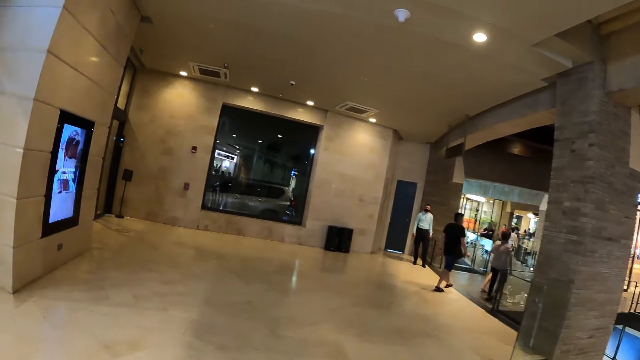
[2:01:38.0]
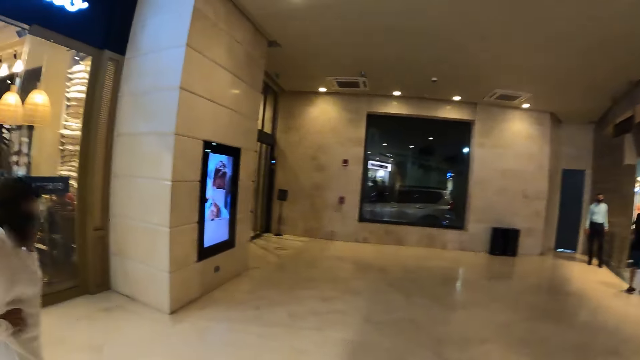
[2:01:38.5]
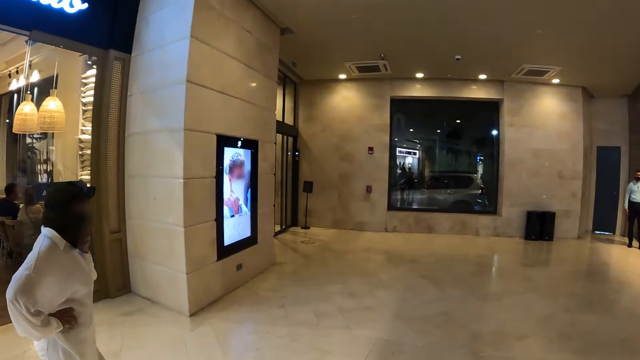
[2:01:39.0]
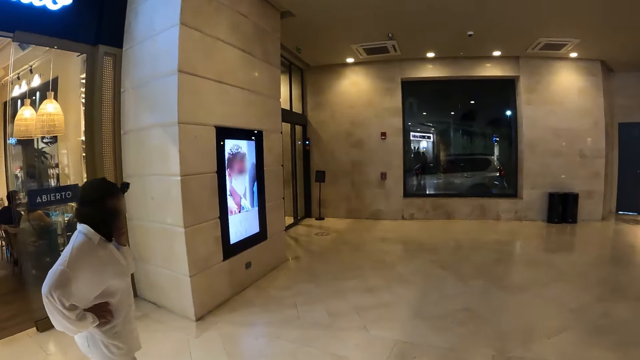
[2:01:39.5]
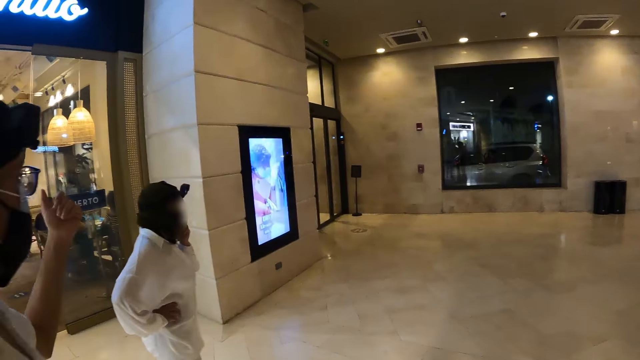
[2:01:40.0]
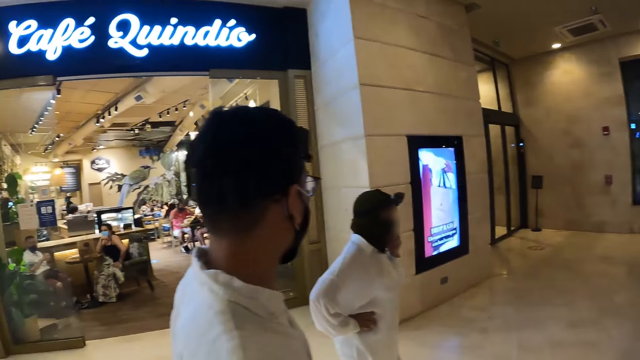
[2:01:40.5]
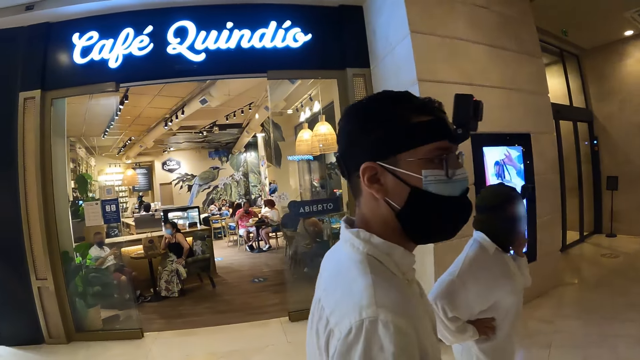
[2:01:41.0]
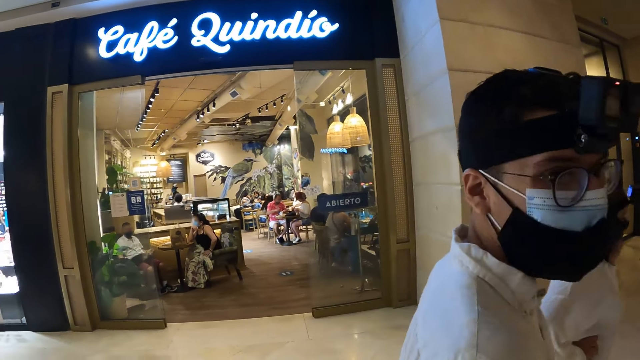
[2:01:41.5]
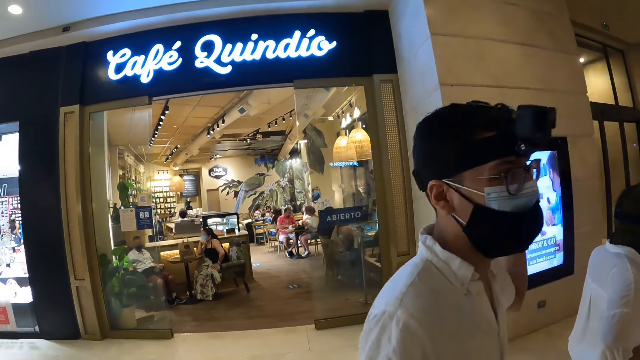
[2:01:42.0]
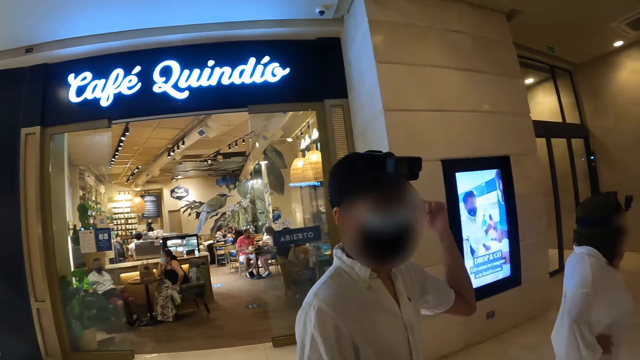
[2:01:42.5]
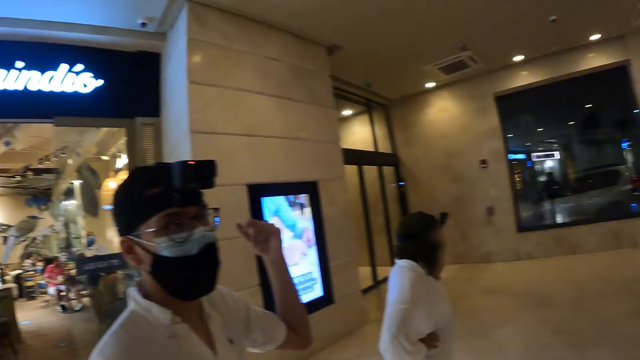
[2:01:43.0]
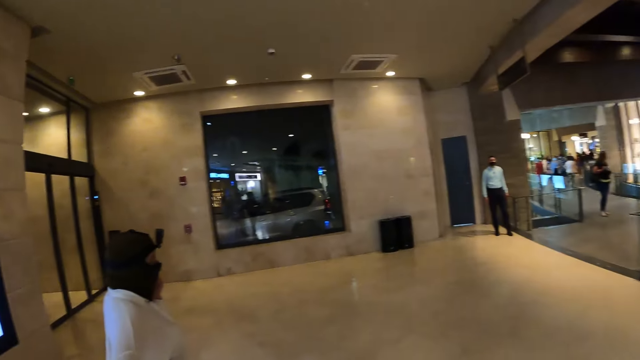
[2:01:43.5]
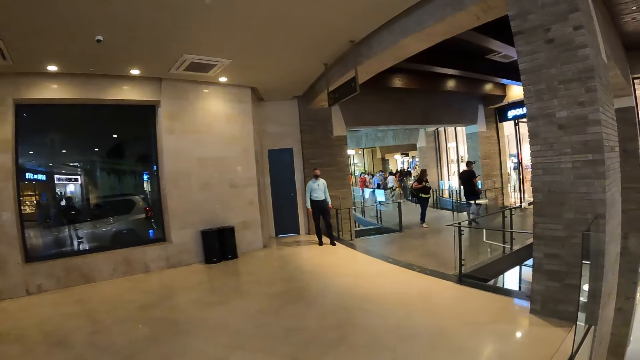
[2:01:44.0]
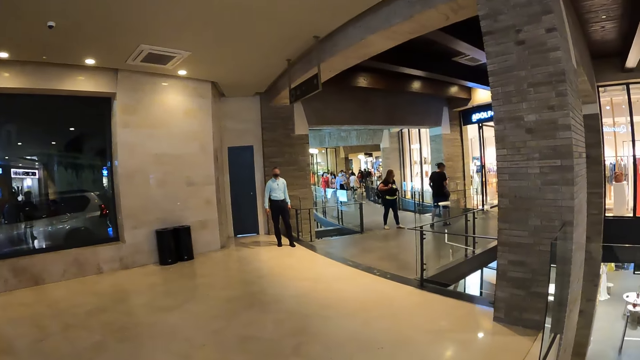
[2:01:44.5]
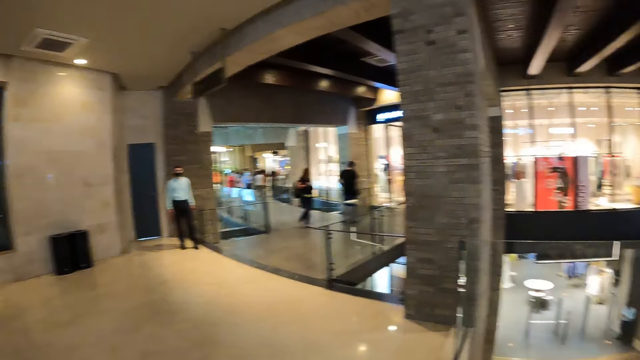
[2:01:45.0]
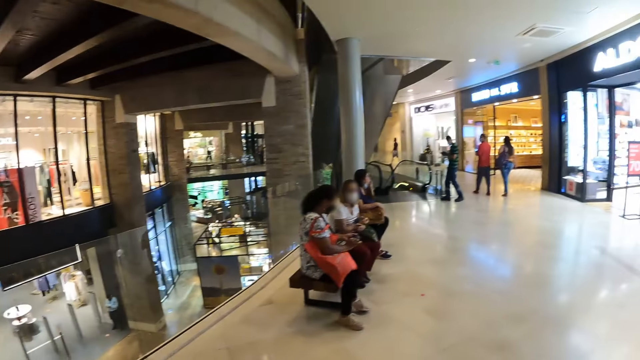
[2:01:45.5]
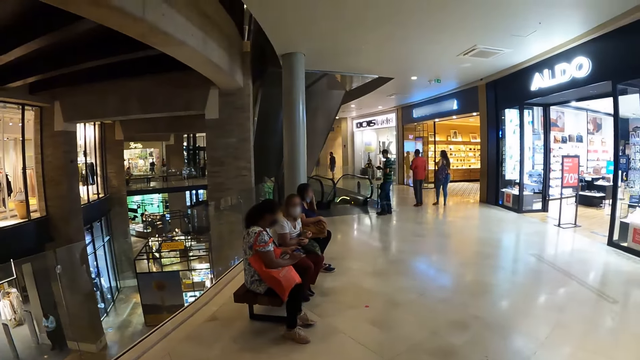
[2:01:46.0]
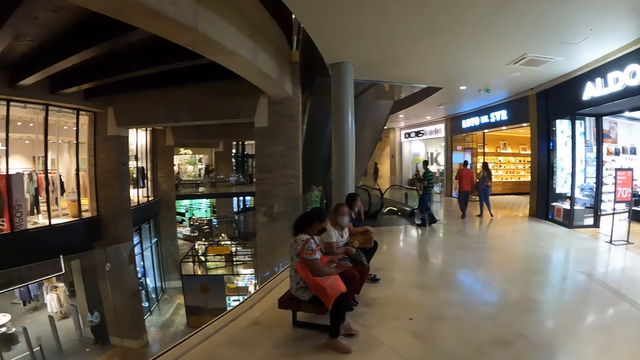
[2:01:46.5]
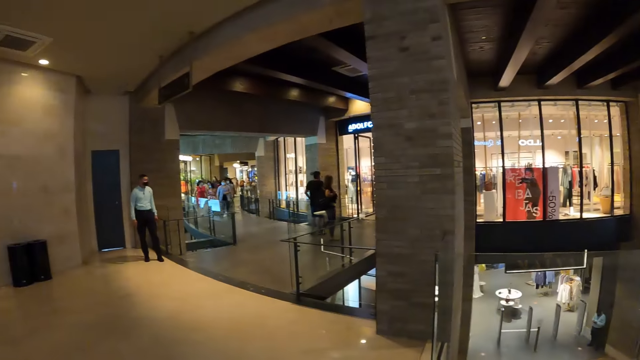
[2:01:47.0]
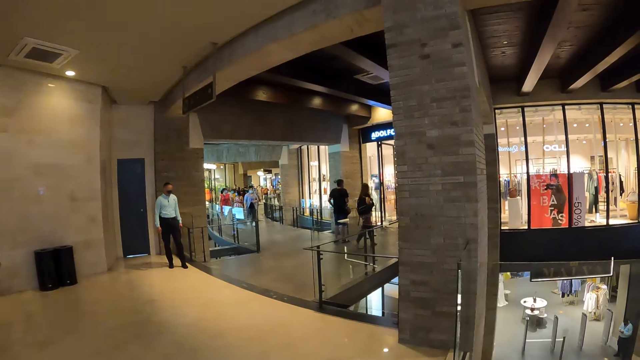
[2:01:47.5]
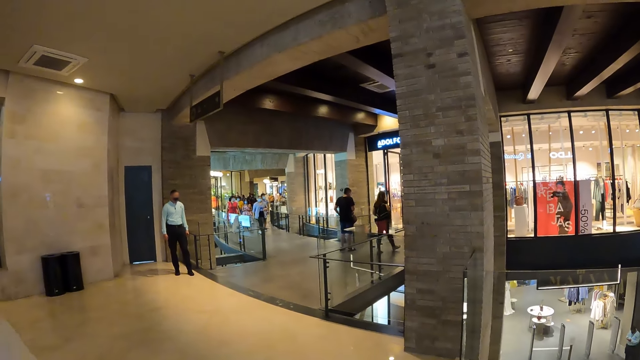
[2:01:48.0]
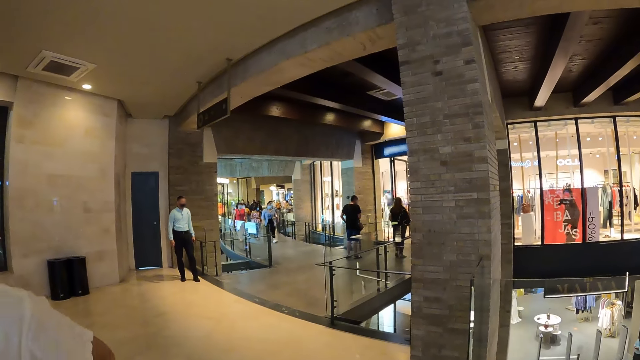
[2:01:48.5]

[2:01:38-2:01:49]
The man gestures with his left hand.

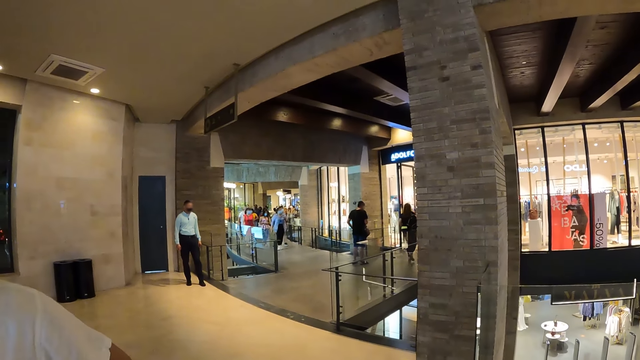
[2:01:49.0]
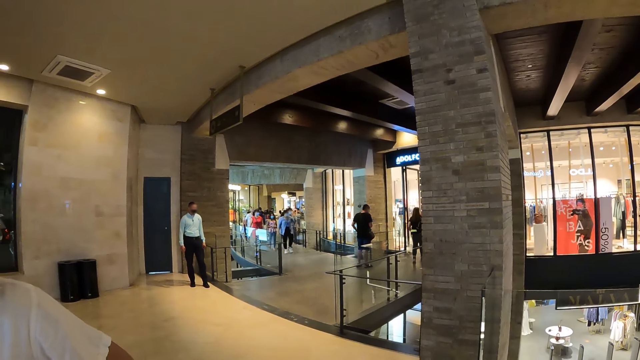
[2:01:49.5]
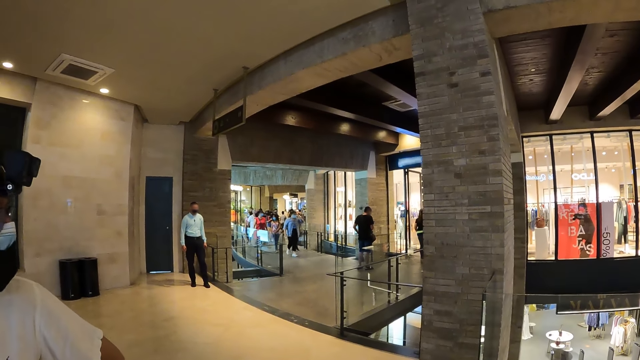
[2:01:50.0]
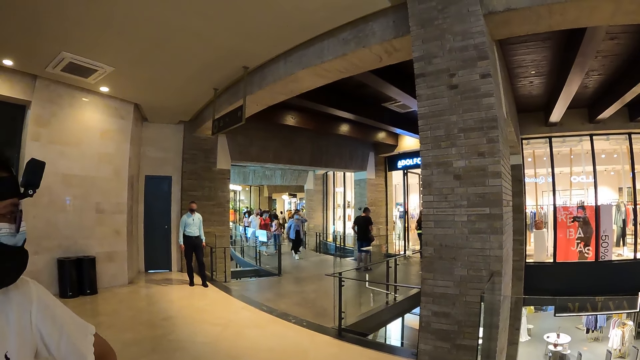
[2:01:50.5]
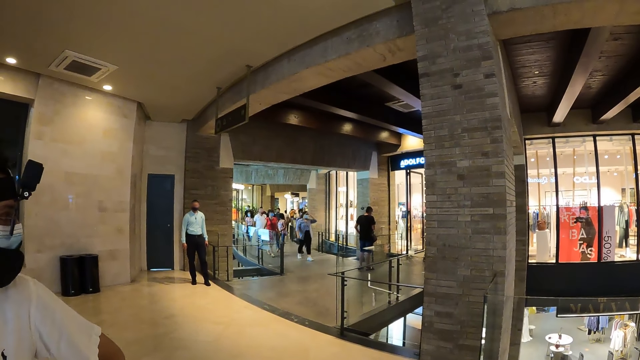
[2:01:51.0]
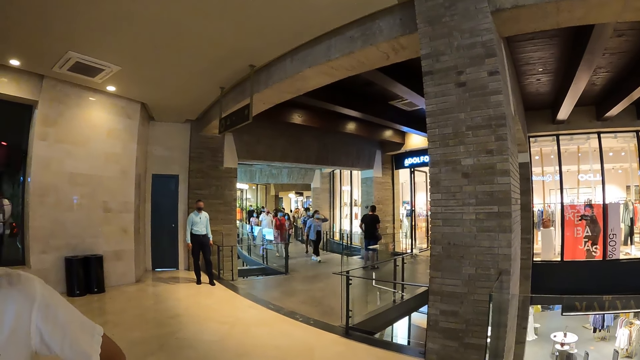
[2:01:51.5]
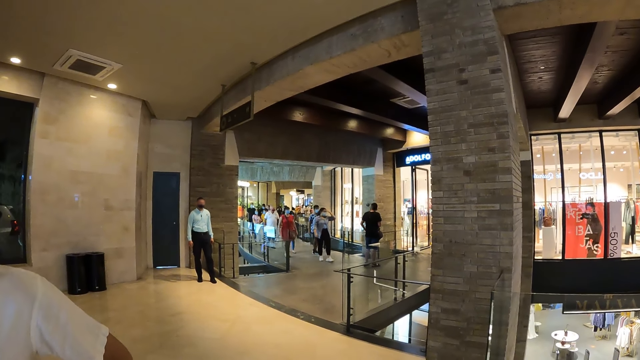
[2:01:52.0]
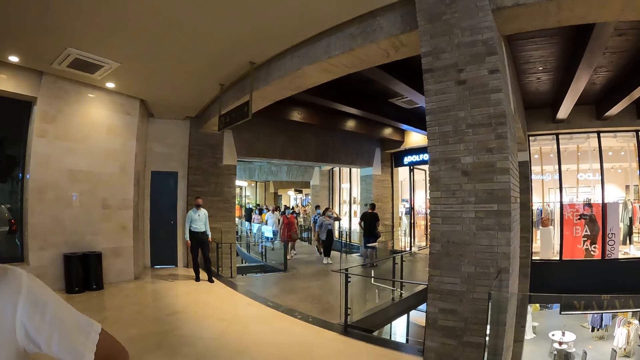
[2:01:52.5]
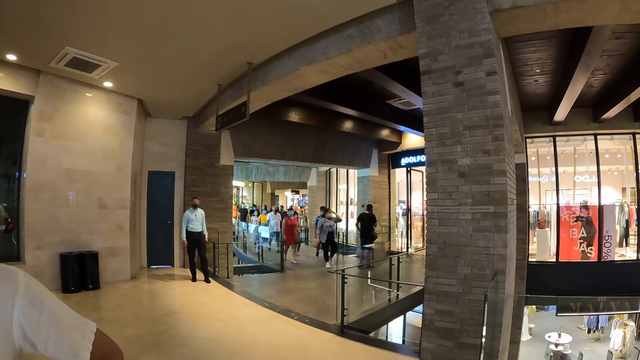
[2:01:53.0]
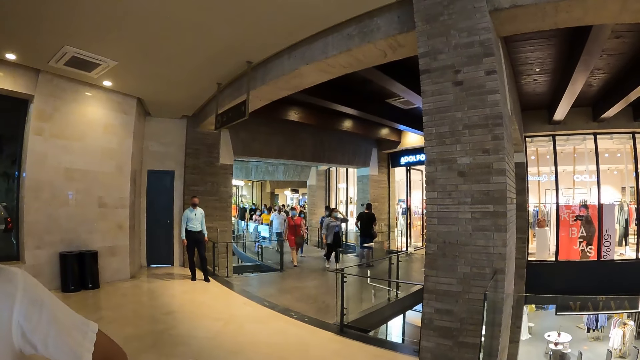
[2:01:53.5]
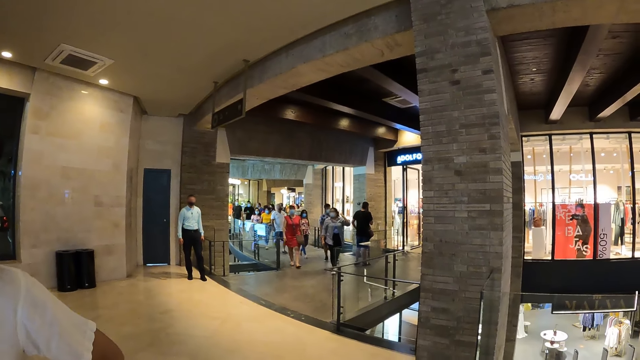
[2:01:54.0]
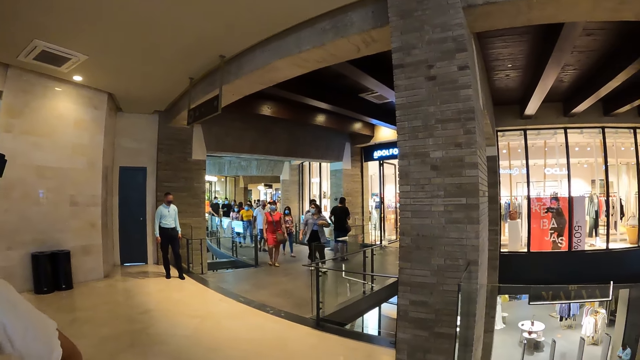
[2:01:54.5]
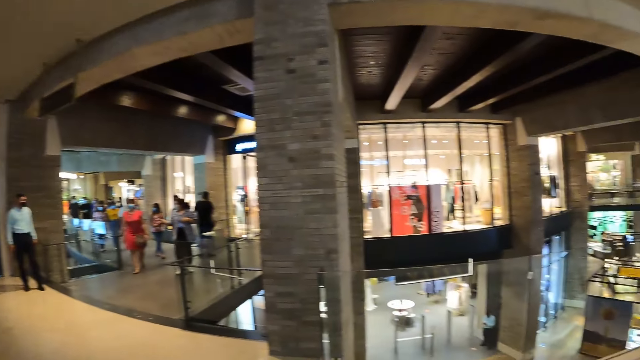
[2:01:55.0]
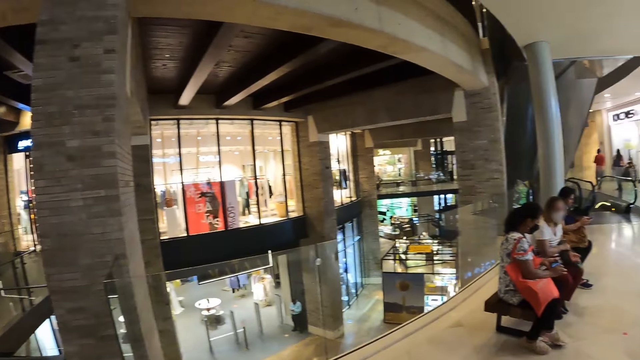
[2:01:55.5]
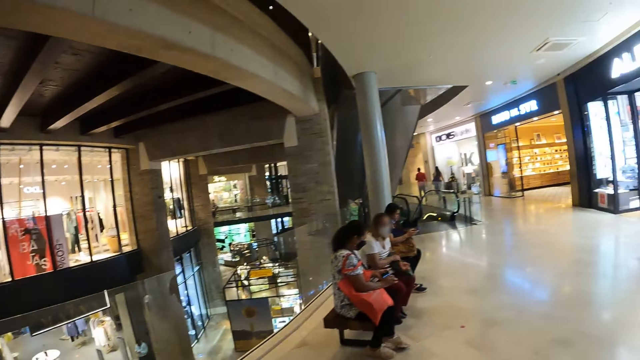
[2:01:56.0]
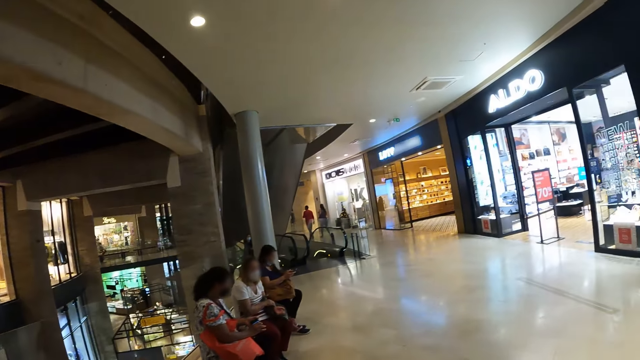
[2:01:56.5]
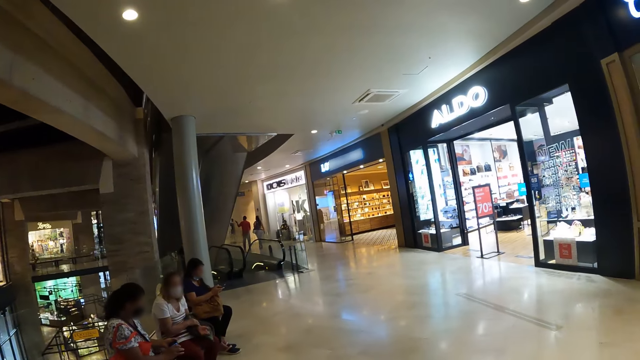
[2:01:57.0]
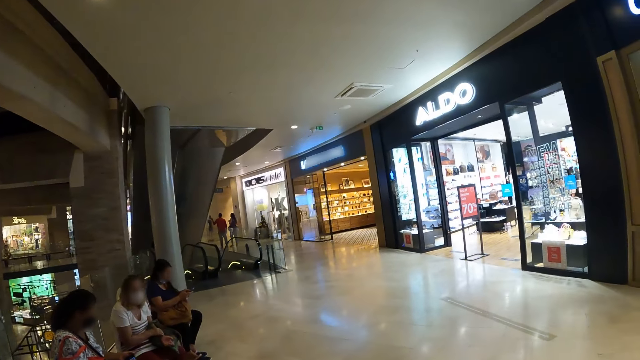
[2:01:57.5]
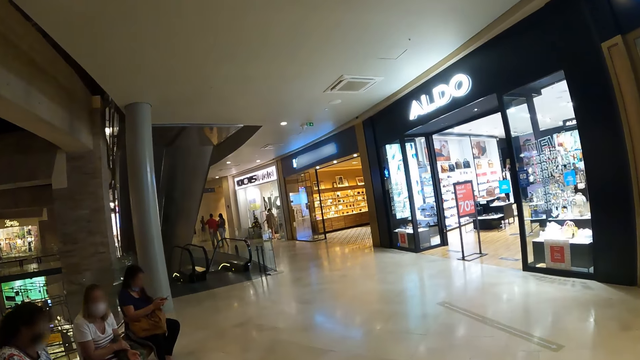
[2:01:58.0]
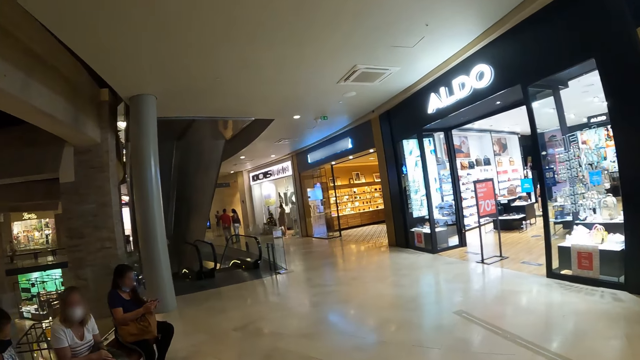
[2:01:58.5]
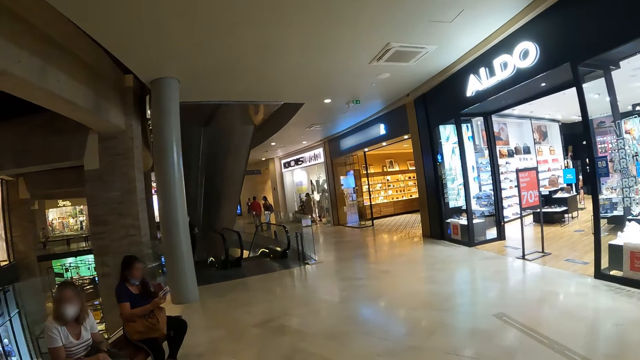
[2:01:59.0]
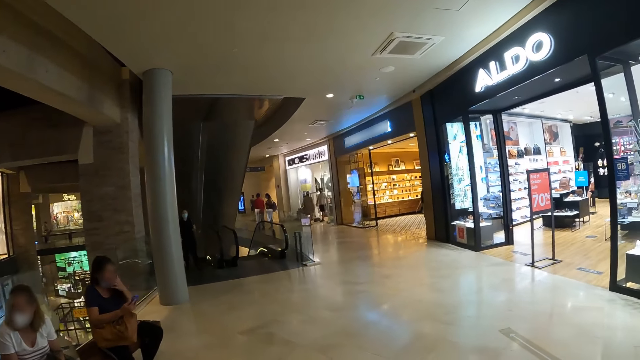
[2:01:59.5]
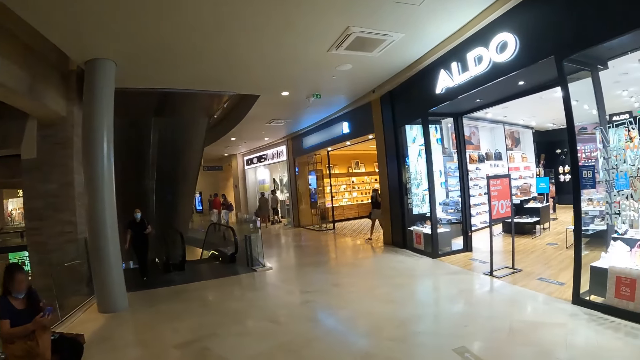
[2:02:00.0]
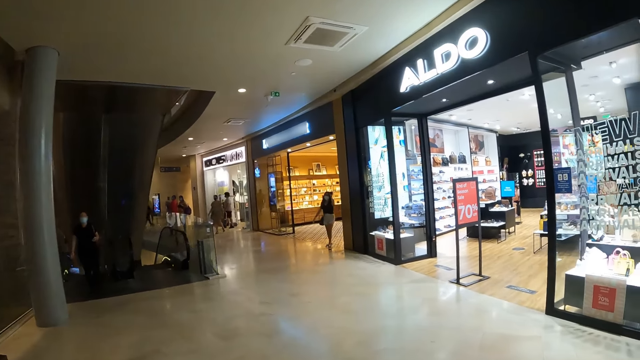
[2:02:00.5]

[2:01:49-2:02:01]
A man looks around a mall. The camera wearer looks around the mall and walks around the mall.
